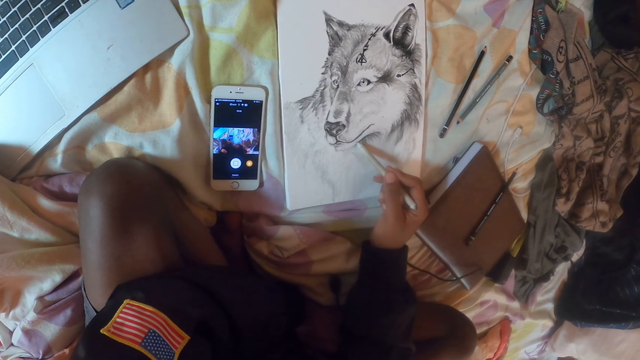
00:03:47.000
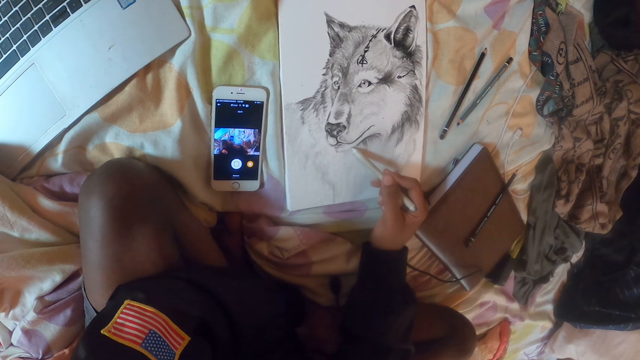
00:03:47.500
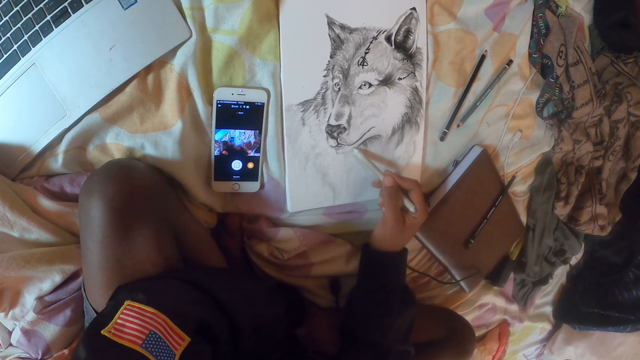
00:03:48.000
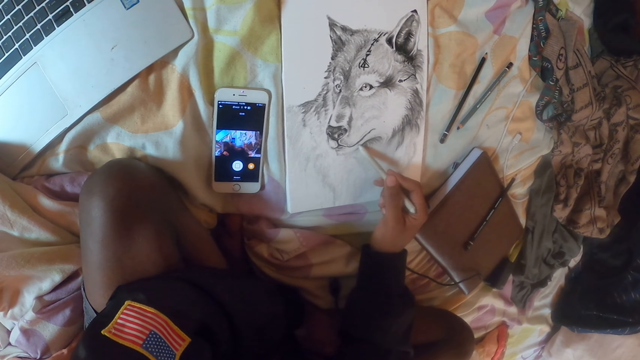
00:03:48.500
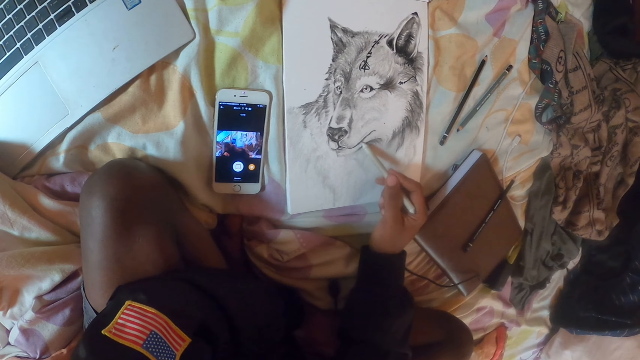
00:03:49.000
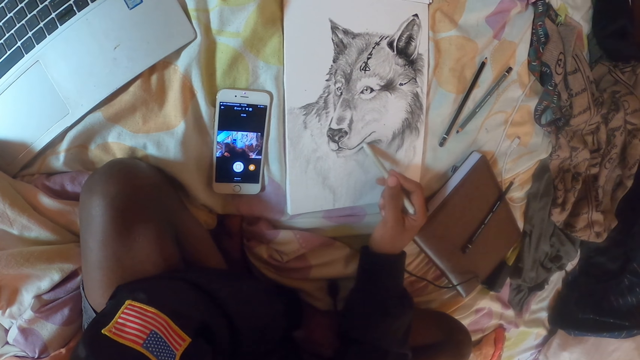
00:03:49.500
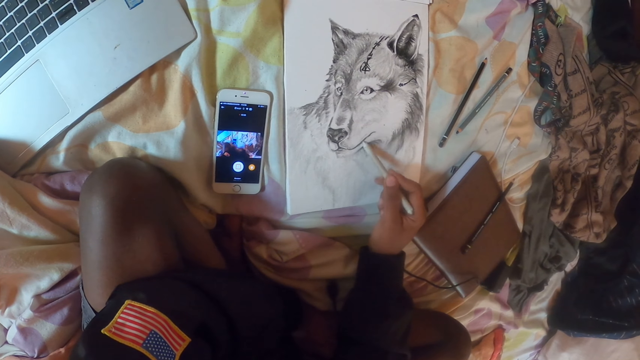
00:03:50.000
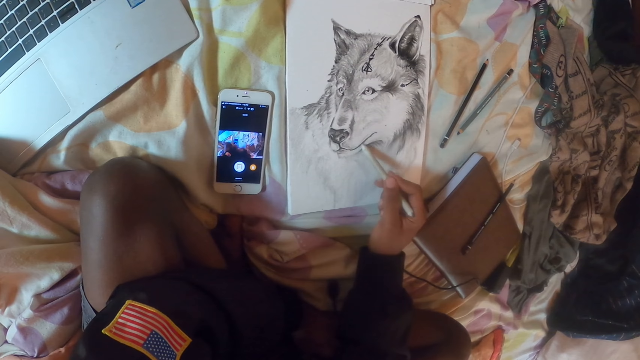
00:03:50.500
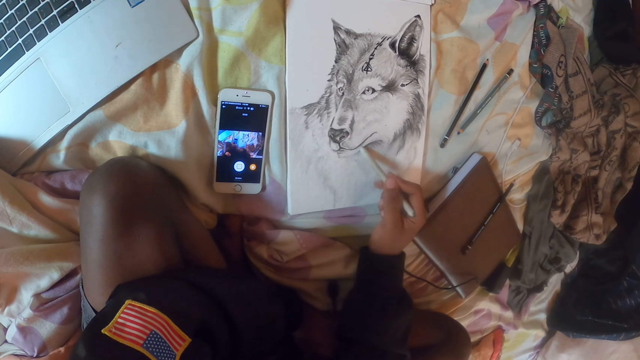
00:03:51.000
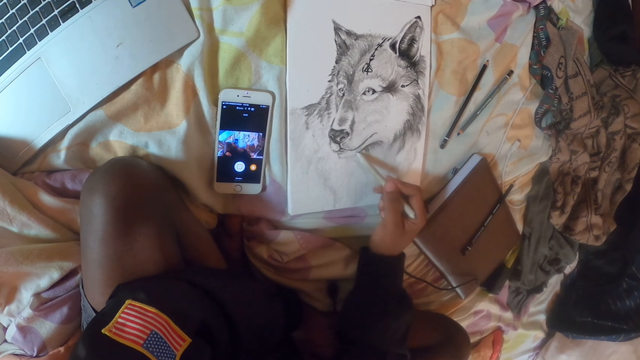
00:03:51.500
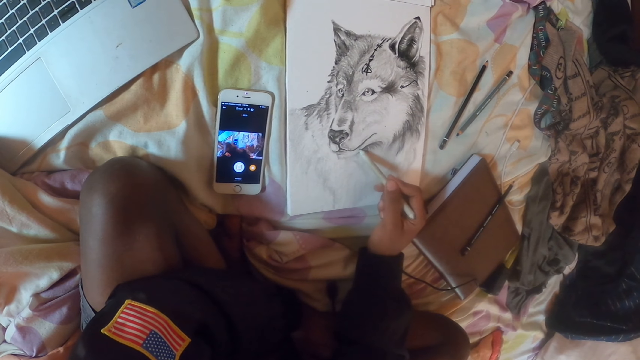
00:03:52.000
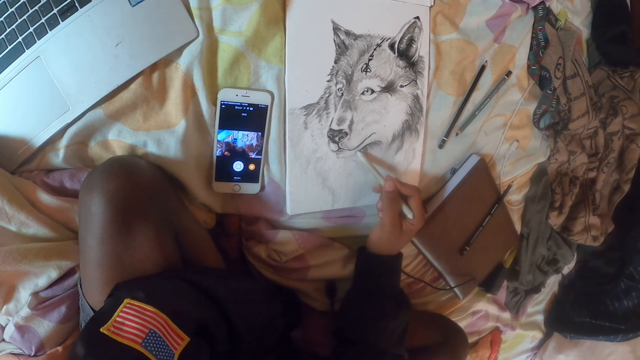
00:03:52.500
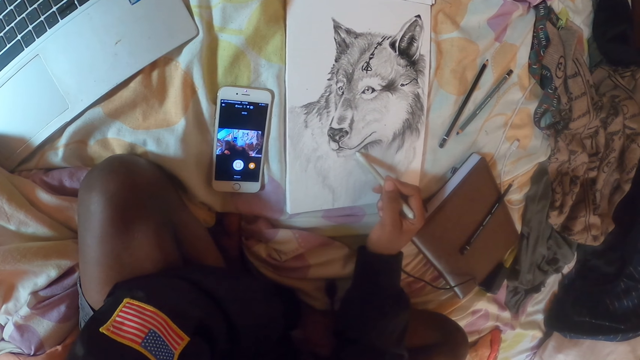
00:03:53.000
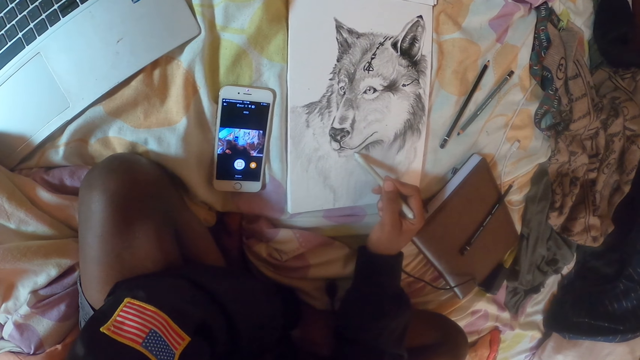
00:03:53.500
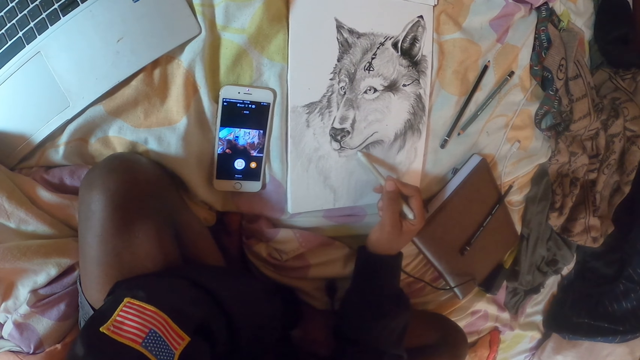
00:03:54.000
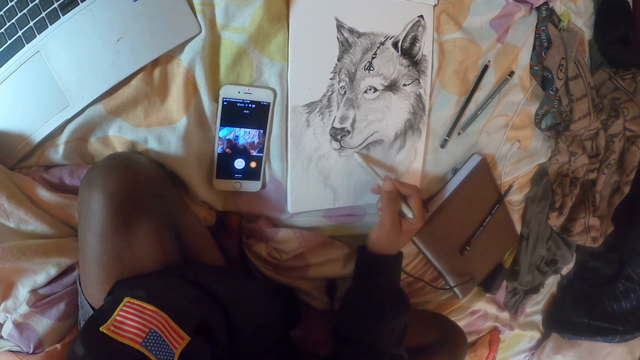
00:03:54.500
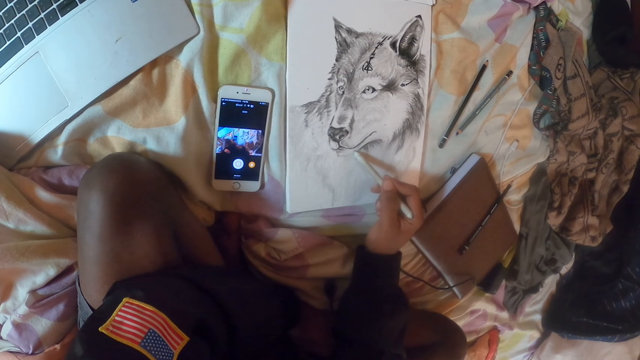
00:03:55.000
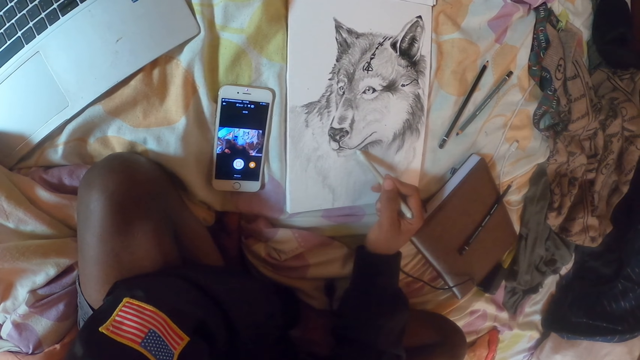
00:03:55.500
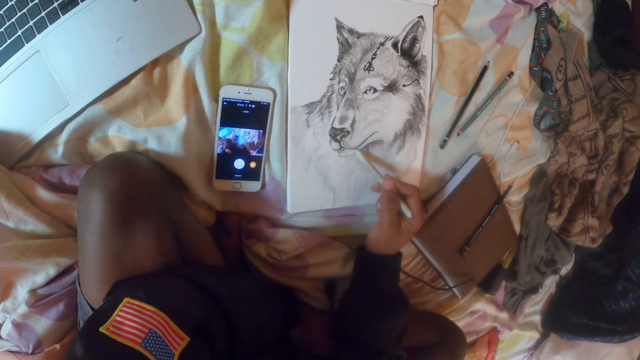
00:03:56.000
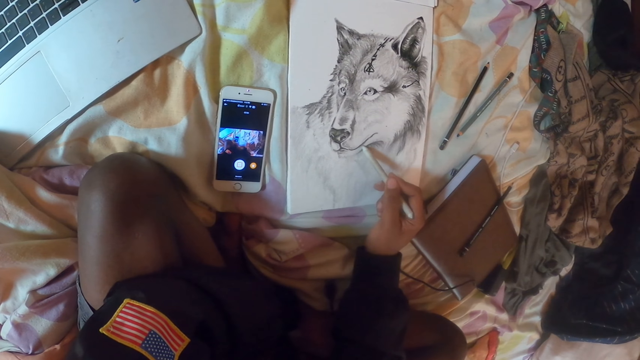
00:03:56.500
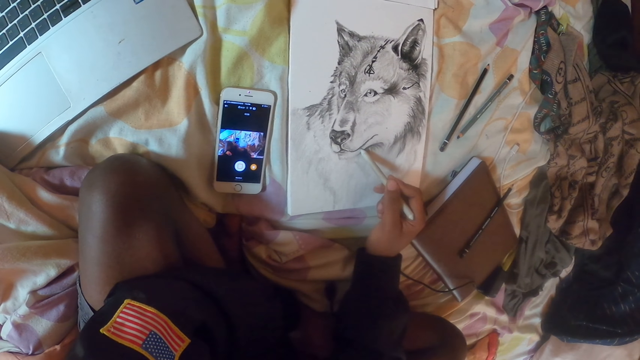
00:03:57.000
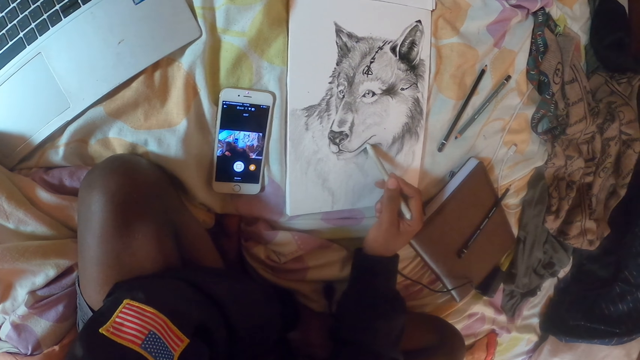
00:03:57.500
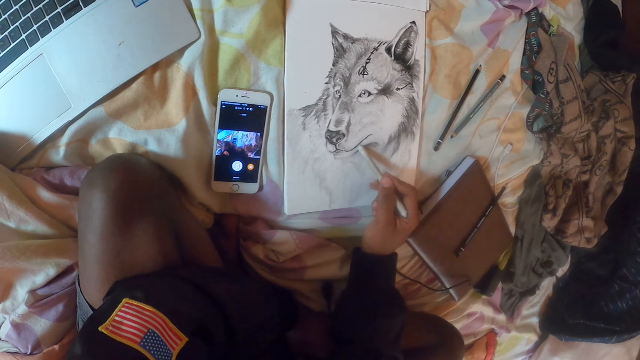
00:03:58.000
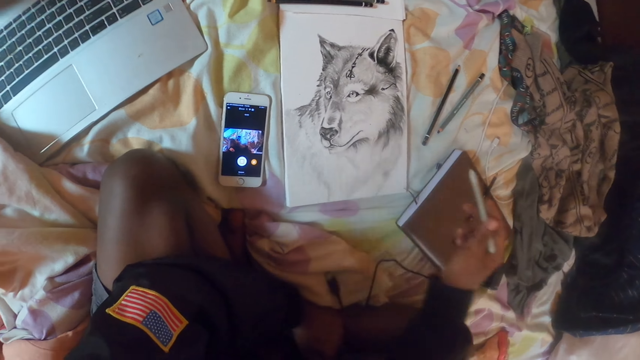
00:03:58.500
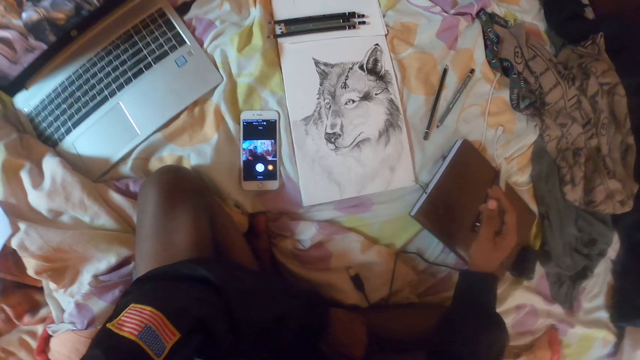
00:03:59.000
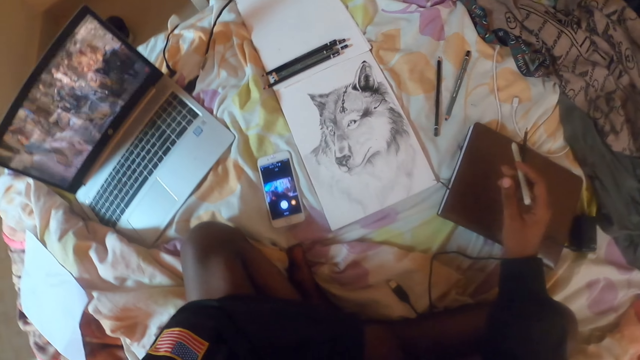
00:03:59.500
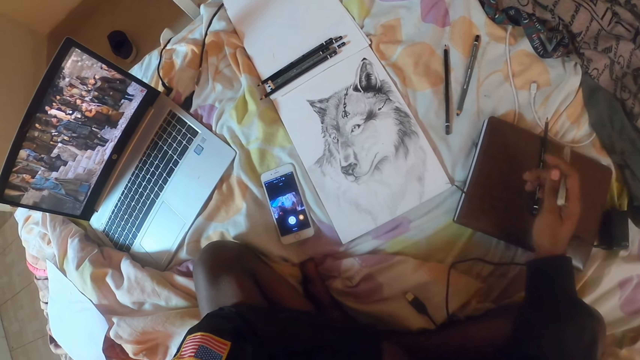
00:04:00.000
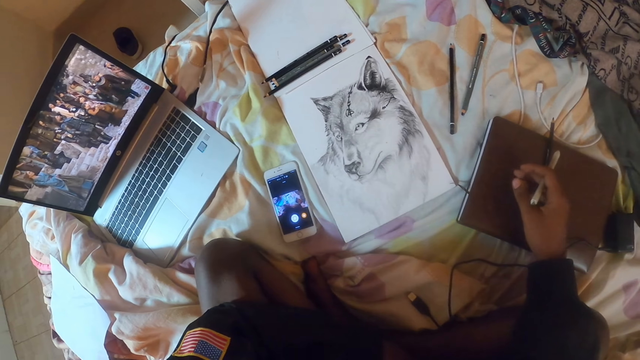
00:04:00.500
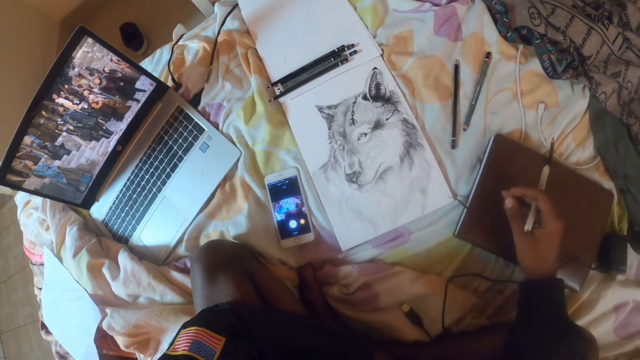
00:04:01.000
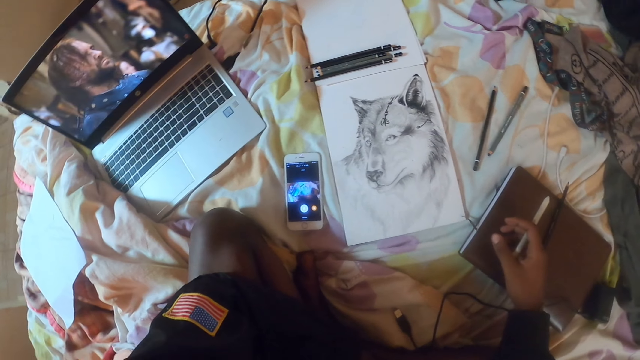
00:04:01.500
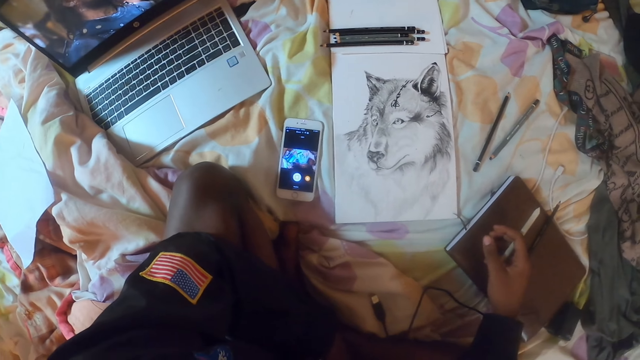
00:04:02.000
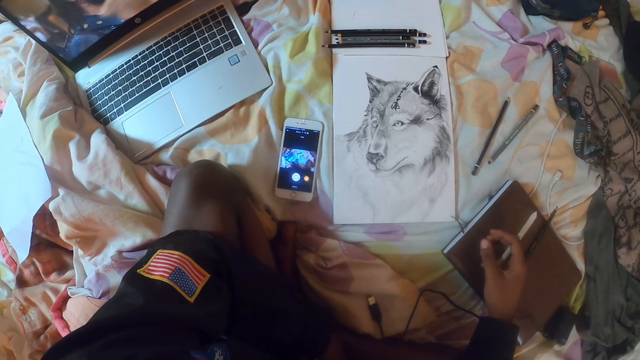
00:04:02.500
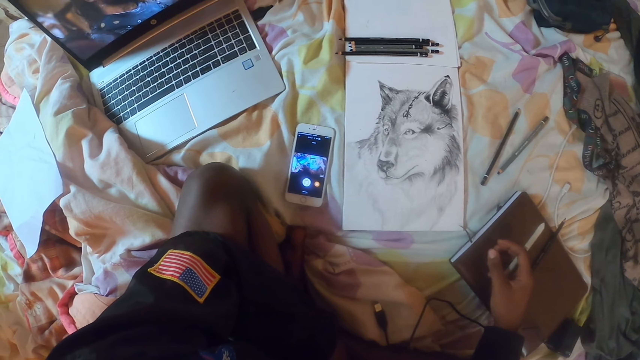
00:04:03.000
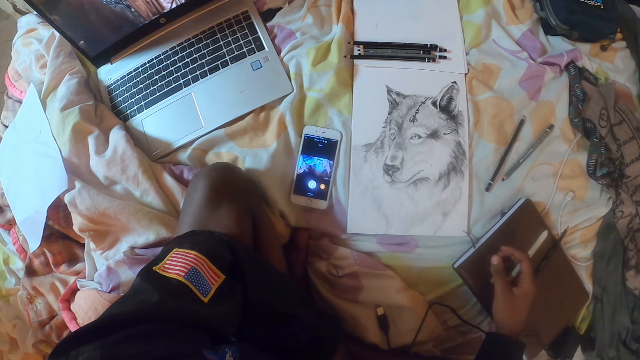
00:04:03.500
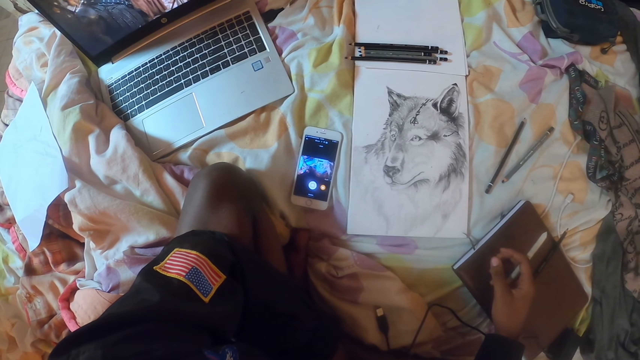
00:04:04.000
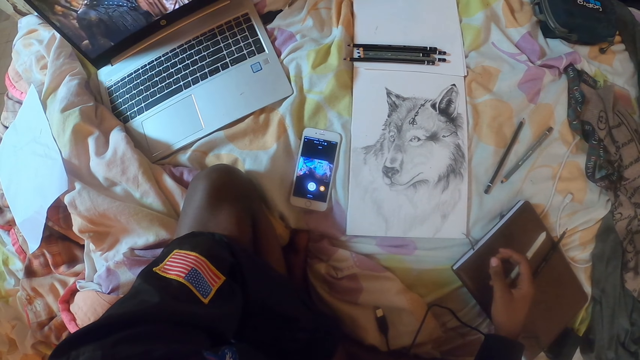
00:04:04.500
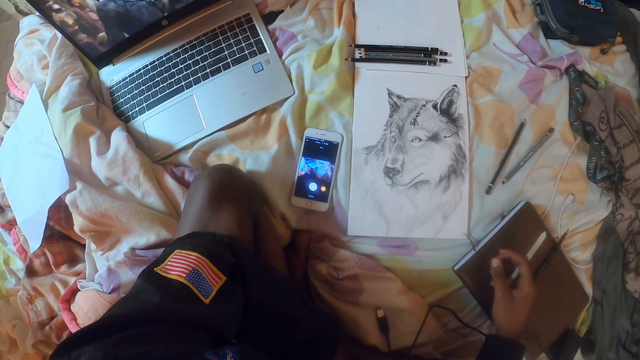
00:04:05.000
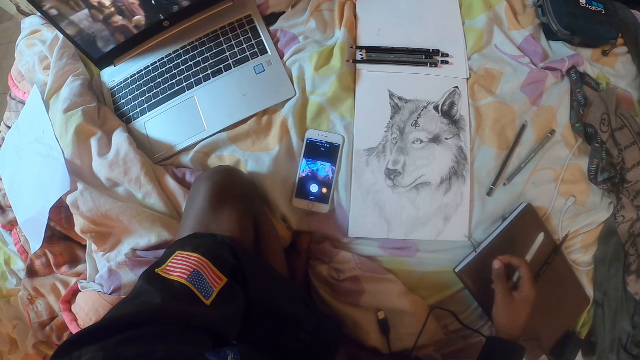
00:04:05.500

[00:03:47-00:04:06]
The camera wearer stops drawing. They look around.

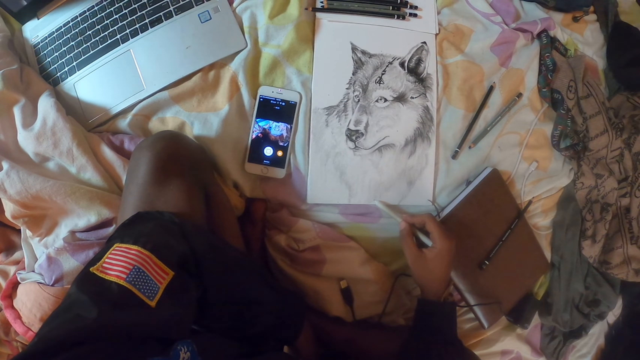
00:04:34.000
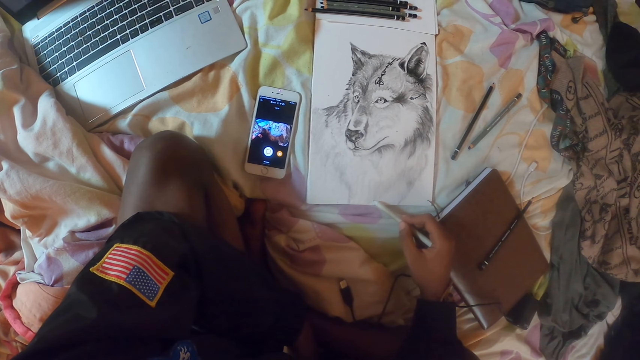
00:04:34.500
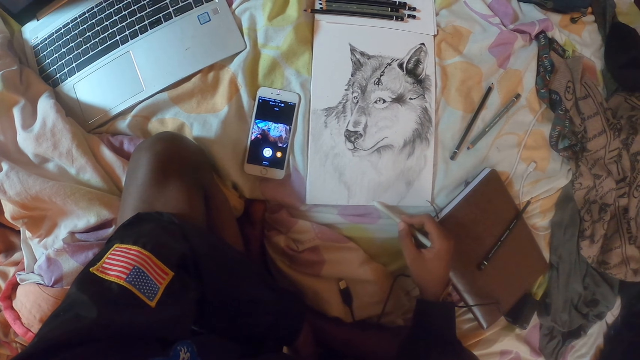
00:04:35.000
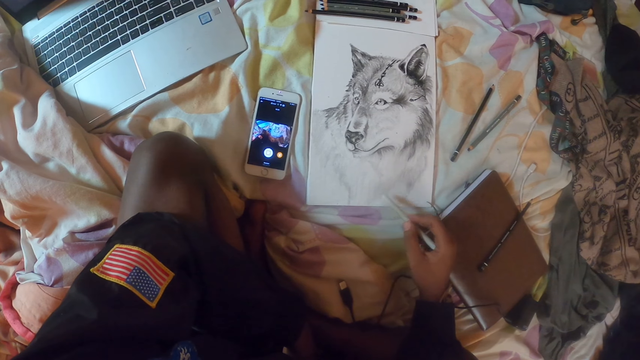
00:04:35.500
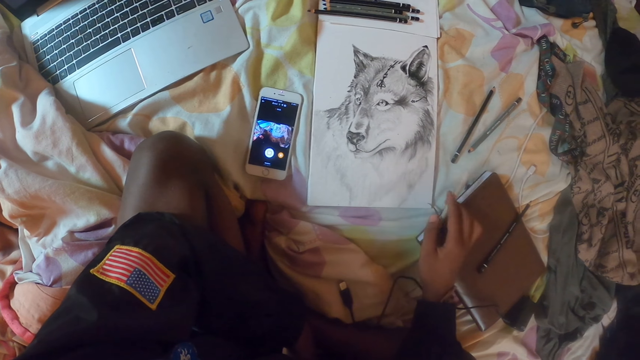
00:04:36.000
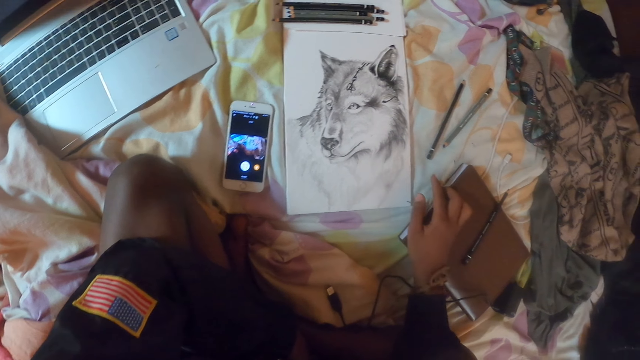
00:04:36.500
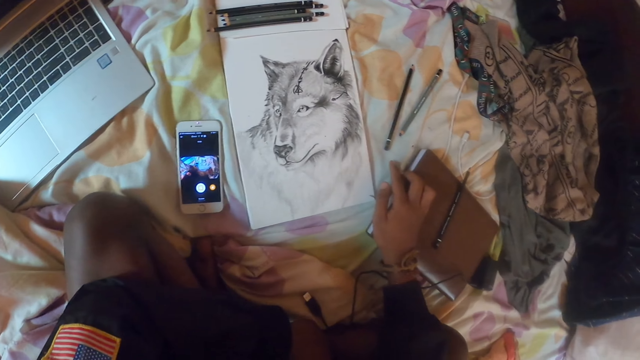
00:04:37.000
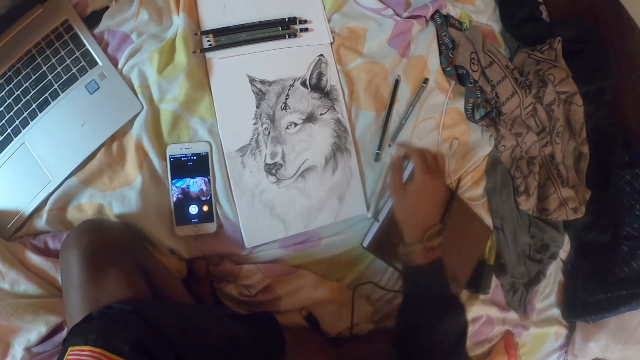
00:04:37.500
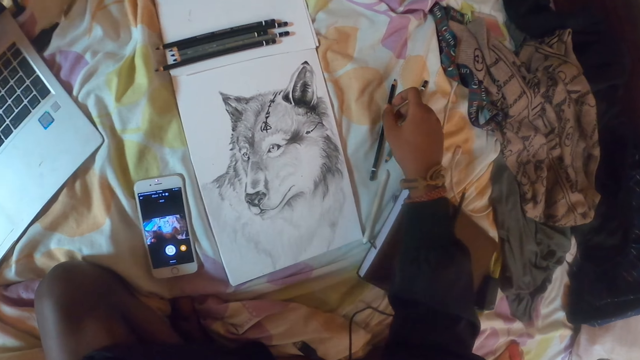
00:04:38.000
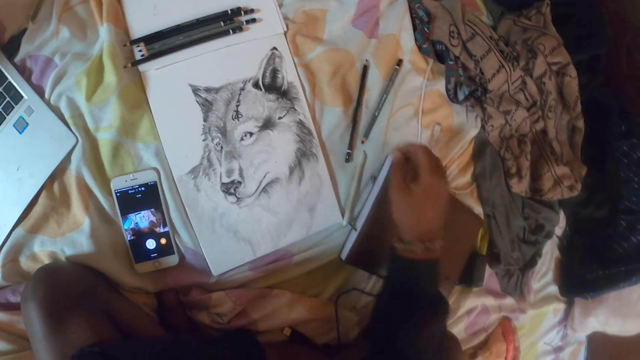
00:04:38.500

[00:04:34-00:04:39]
The camera wearer looks at the drawing. They put a pen on the bed. They select the pencils.
